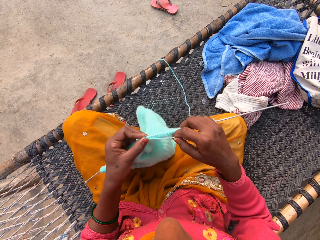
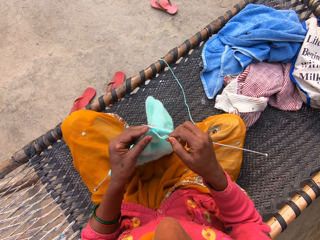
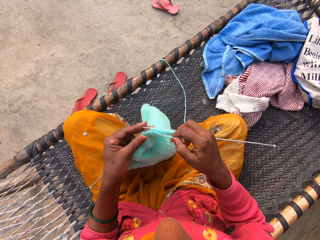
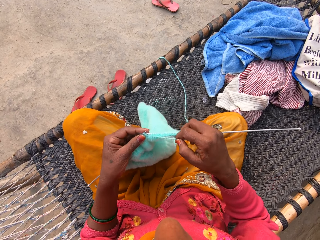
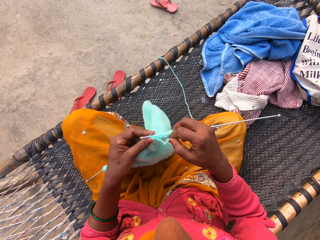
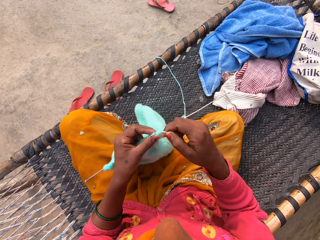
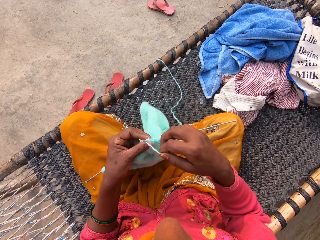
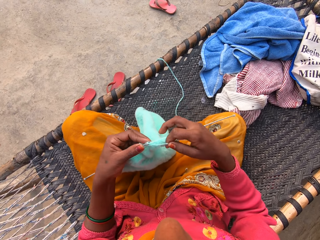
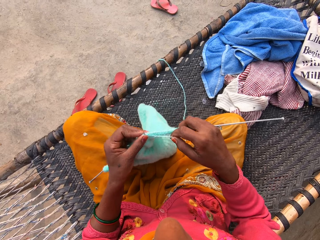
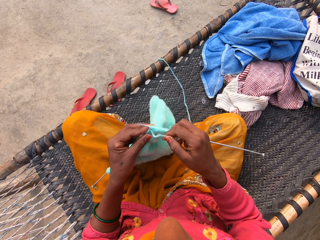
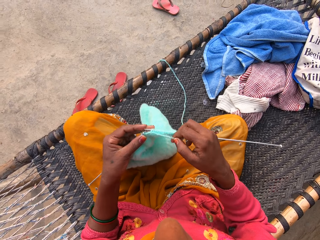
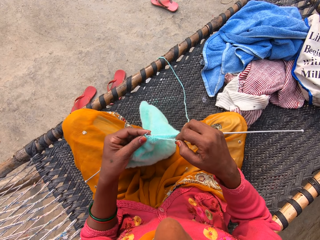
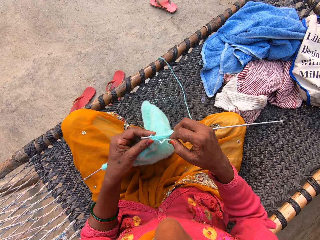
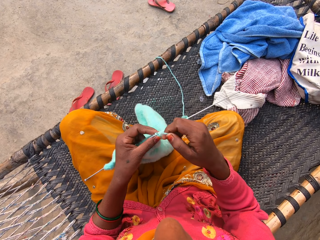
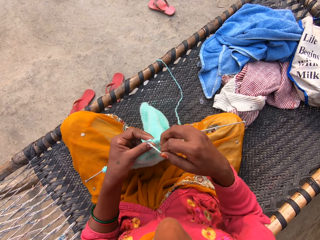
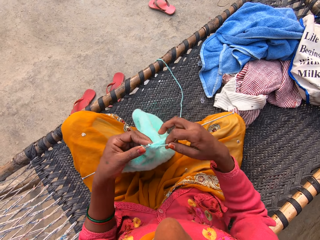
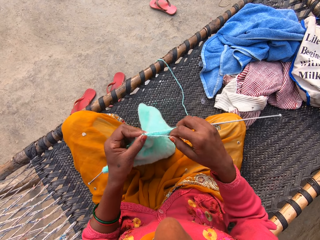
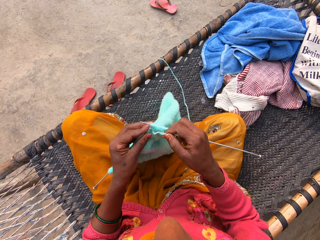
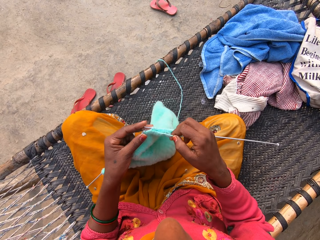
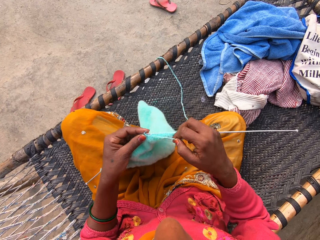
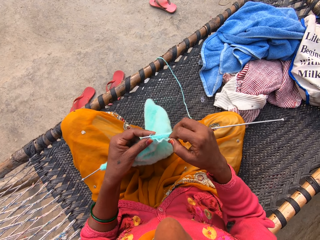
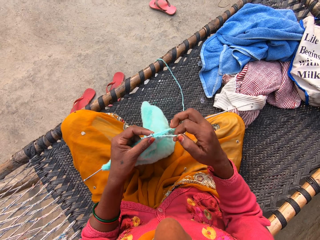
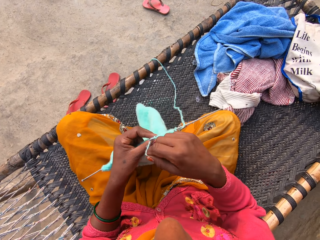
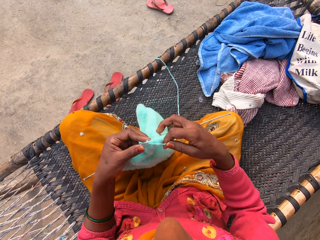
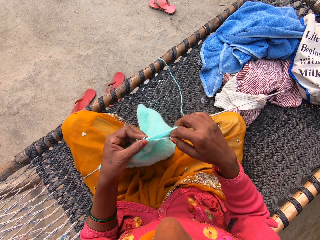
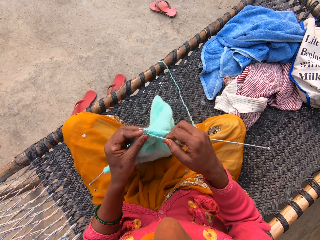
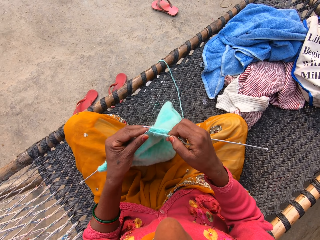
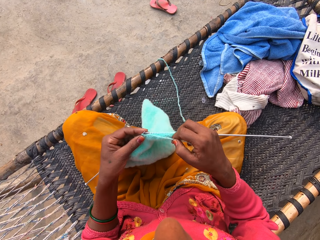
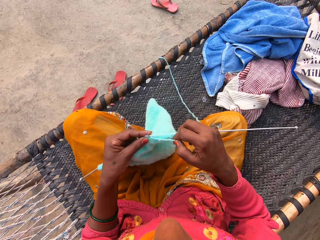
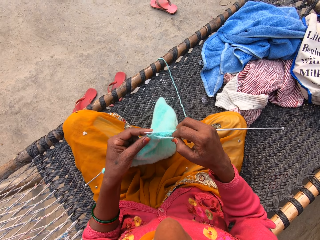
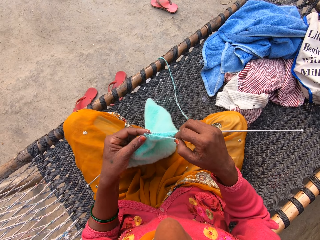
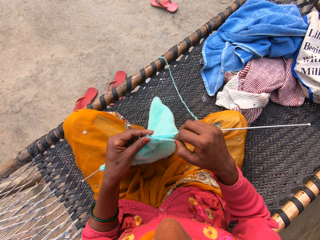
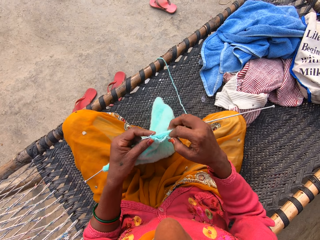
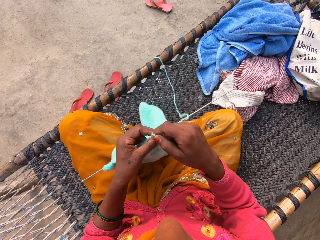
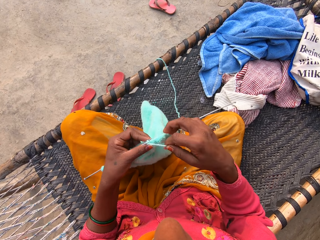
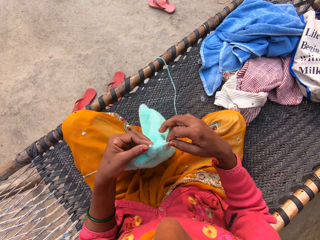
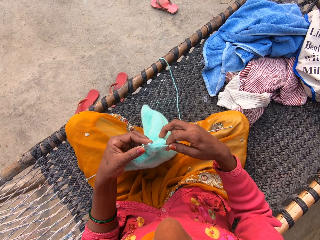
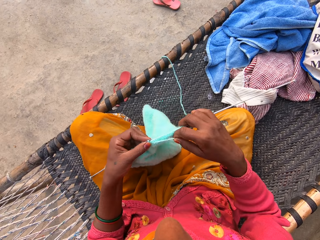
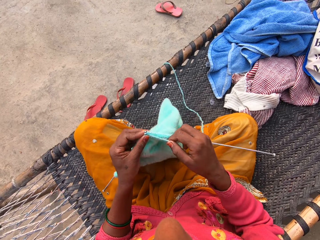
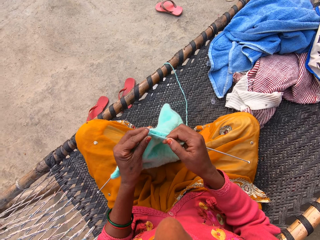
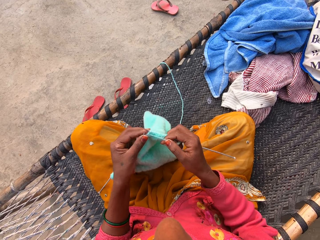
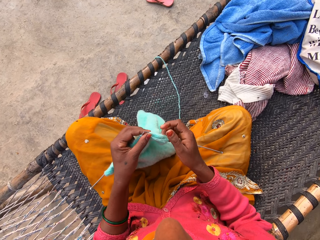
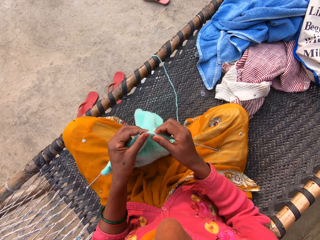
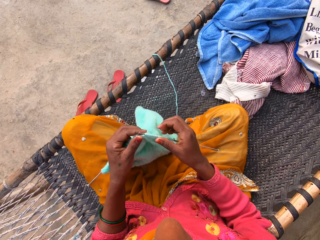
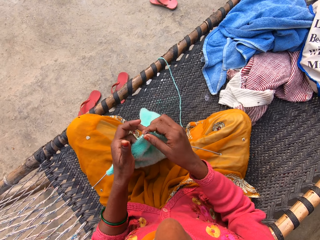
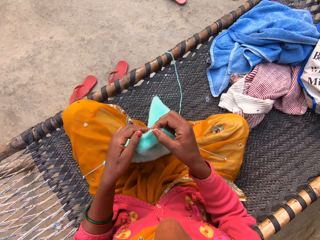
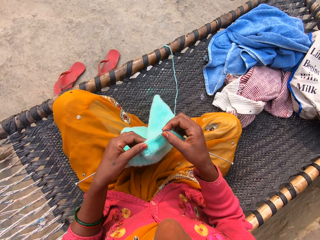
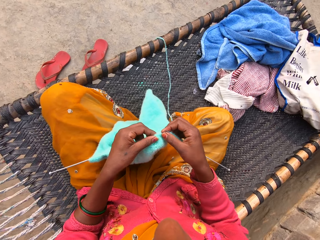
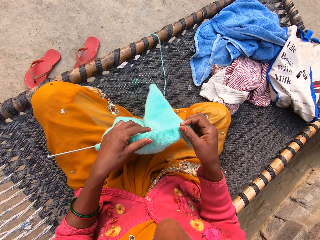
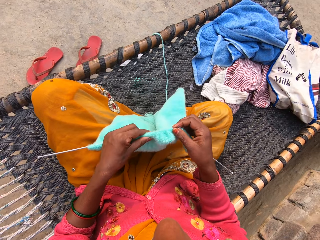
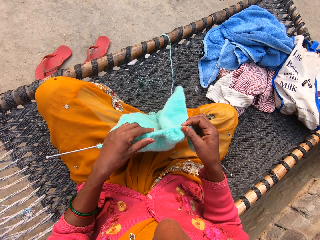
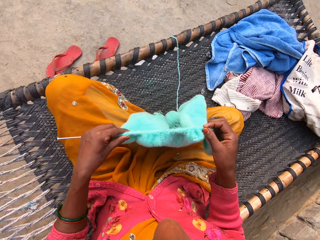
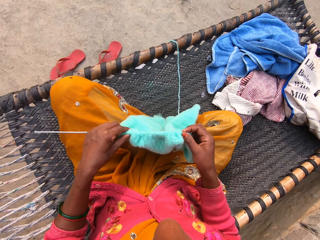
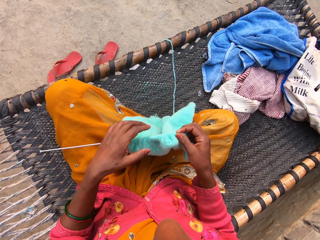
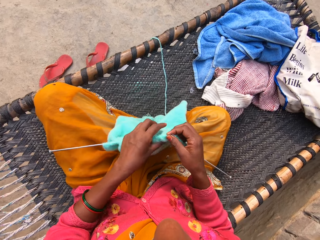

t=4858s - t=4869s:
The camera wearer loops a yarn on the knitting needle. They knit a fabric with the knitting needle. They loop the yarn on the knitting needle and knit the fabric with the knitting needle. They loop the yarn on the knitting needle and knit the fabric with the knitting needle. They loop the yarn on the knitting needle and knit the fabric with the knitting needle. They loop the yarn on the knitting needle and knit the fabric with the knitting needle. They adjust the shawl on the knitting needle with both hands.

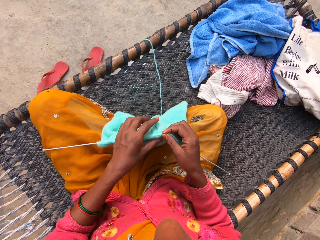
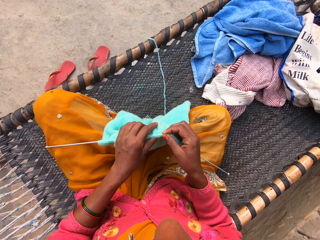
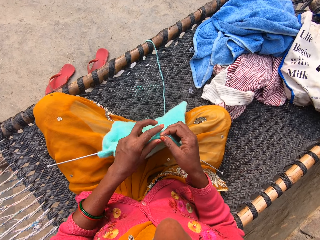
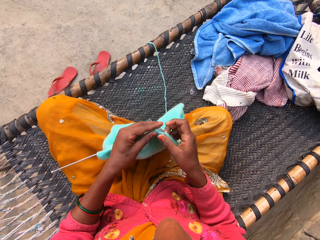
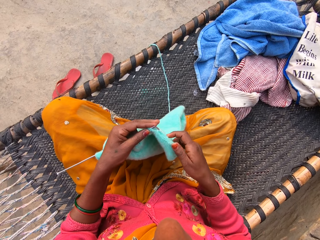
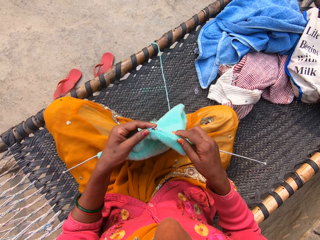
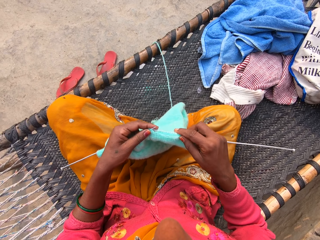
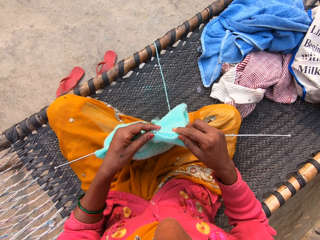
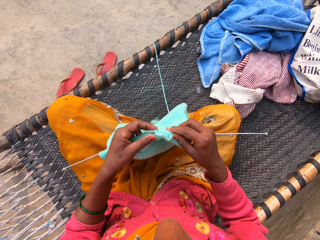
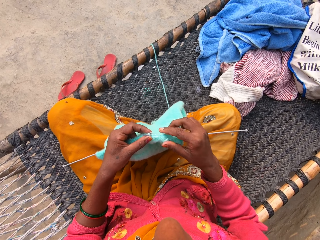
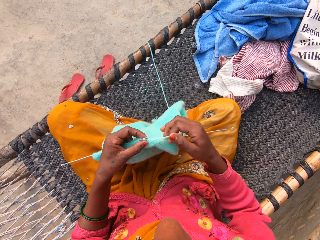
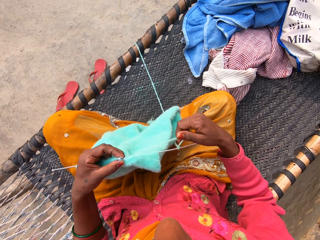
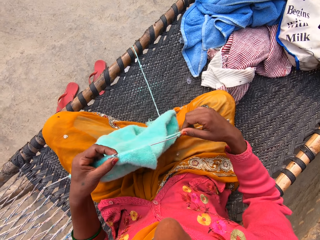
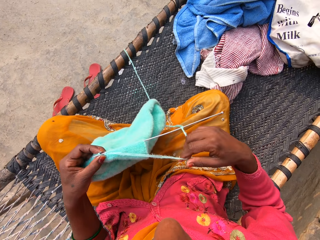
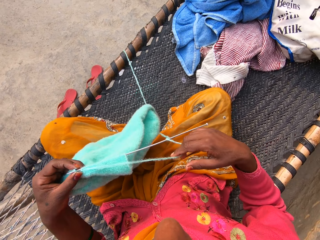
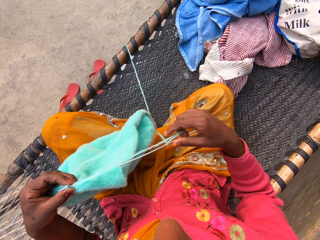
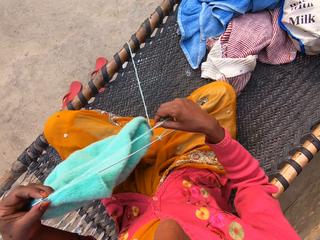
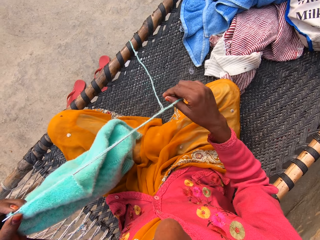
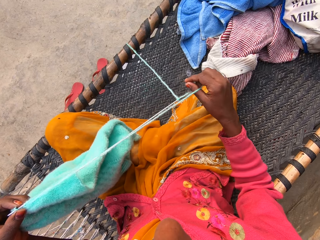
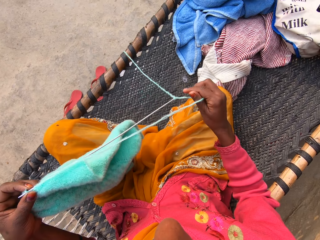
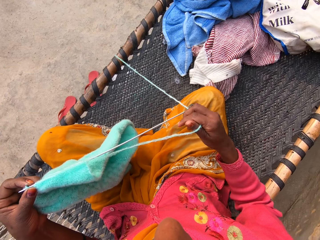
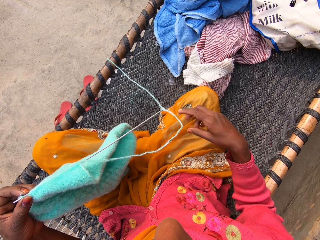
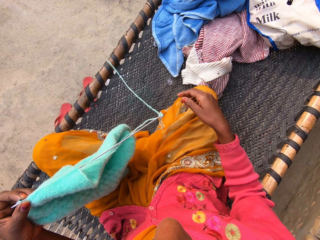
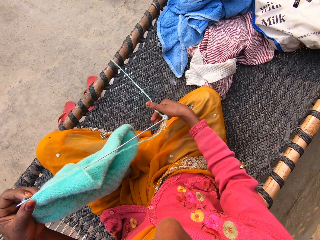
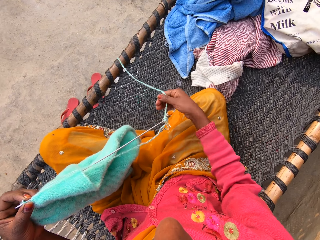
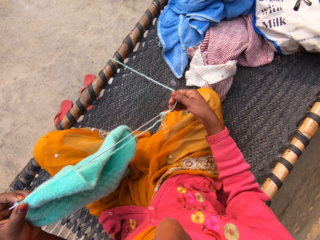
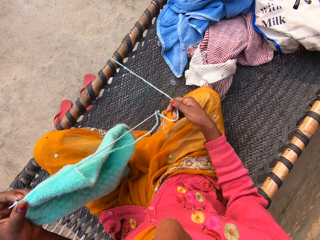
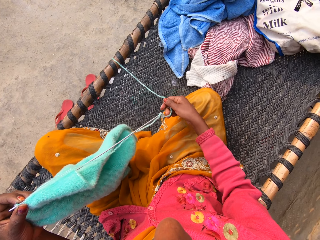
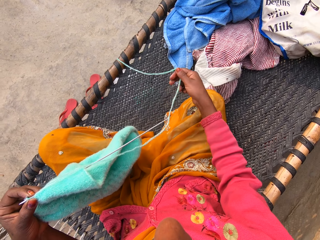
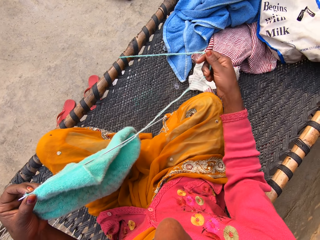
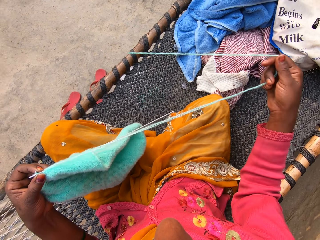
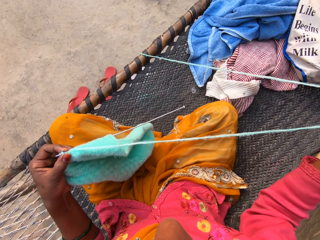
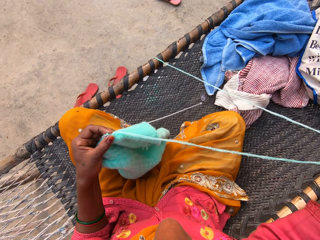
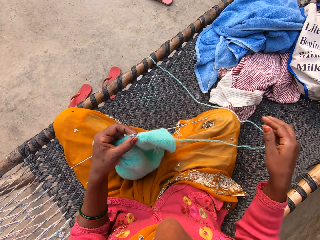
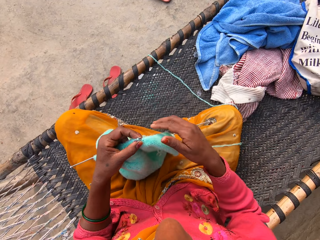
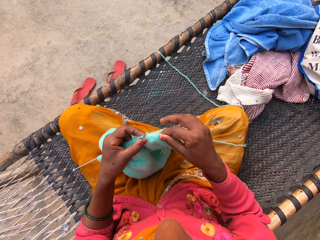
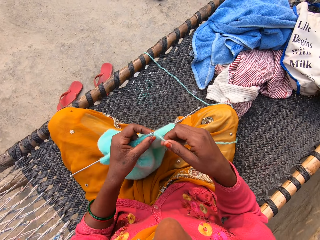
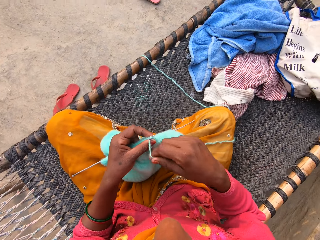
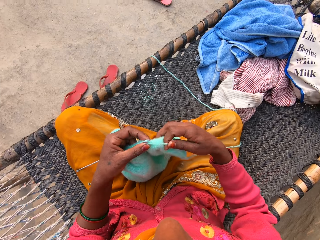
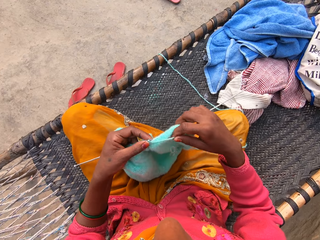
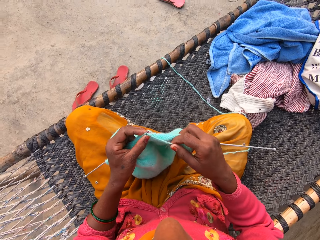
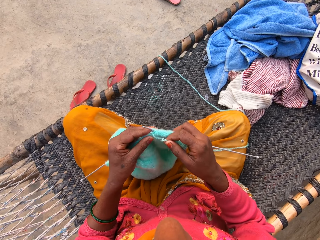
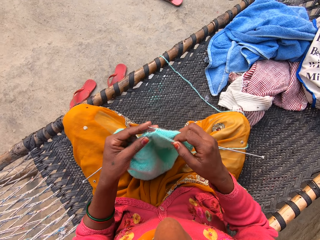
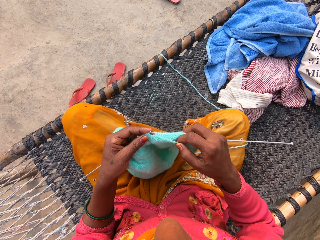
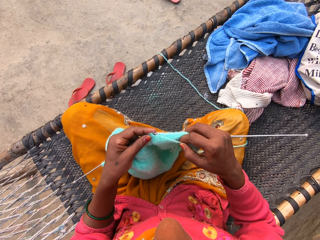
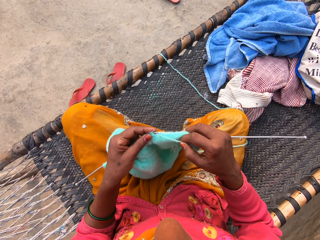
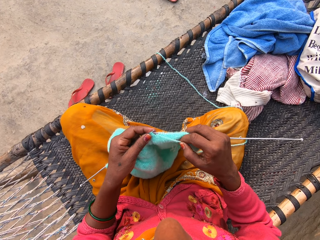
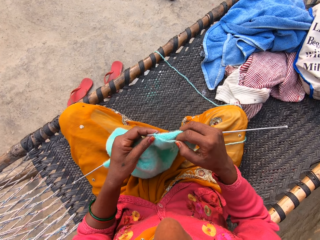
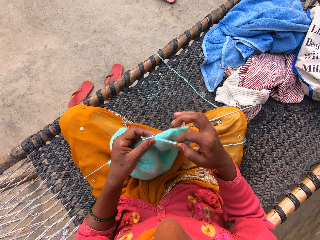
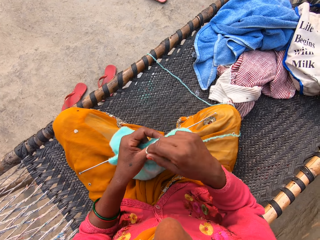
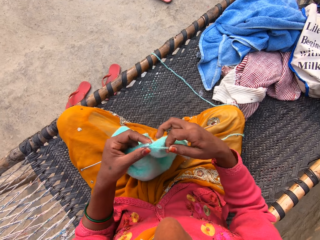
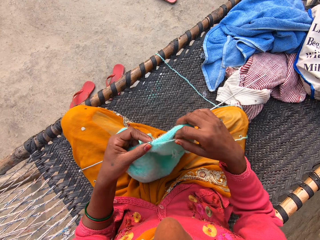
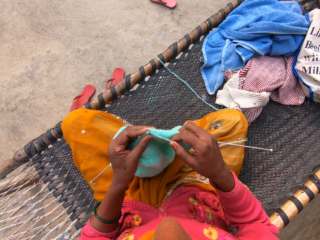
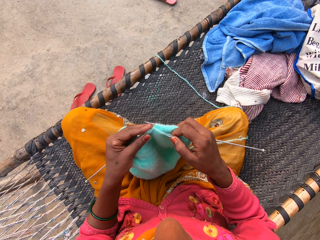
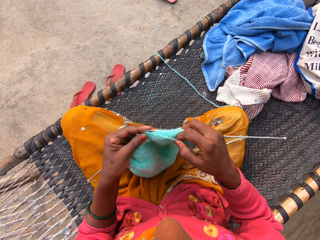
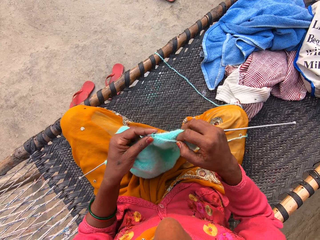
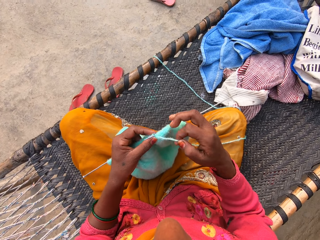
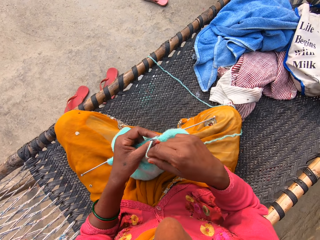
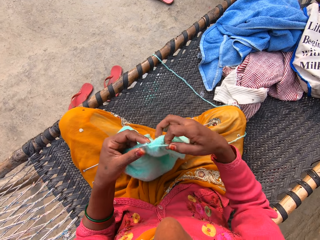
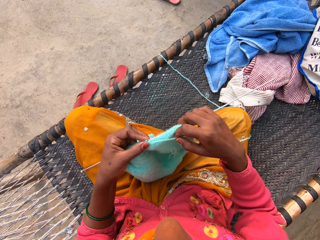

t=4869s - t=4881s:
The camera wearer knits a fabric with the knitting needle. She pulls the yarn with her right hand. She straightens the yarn with her right hand. She drops the yarn on her right lap. She loops the yarn on the knitting needle and knits the fabric with the knitting needle. She loops the yarn on the knitting needle and knits the fabric with the knitting needle. She loops the yarn on the knitting needle.
